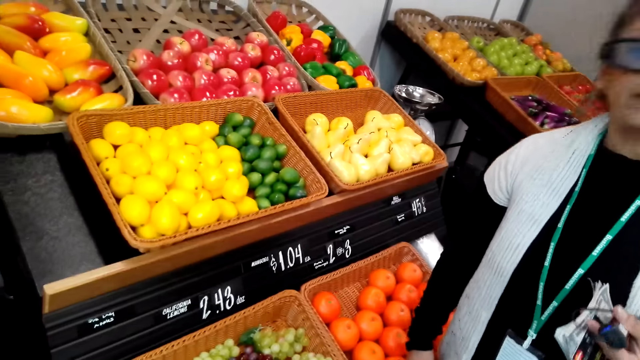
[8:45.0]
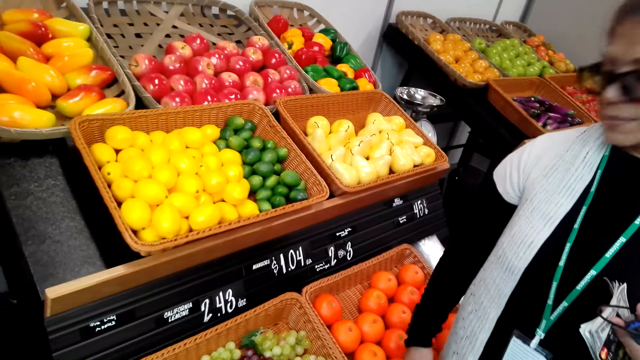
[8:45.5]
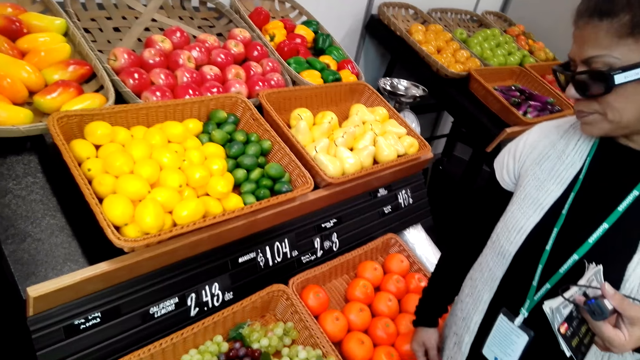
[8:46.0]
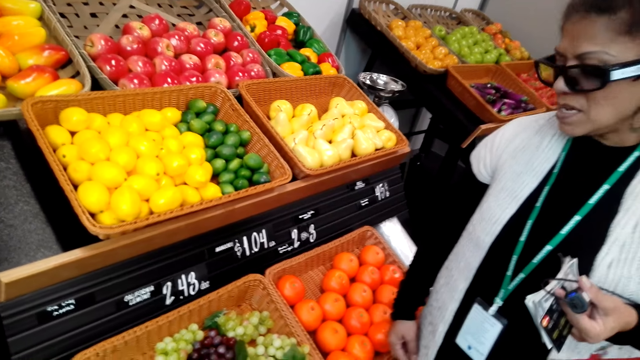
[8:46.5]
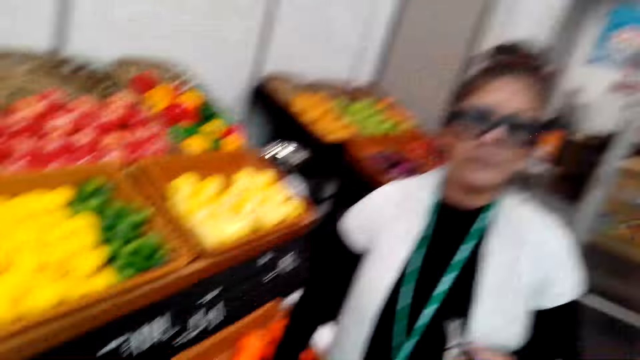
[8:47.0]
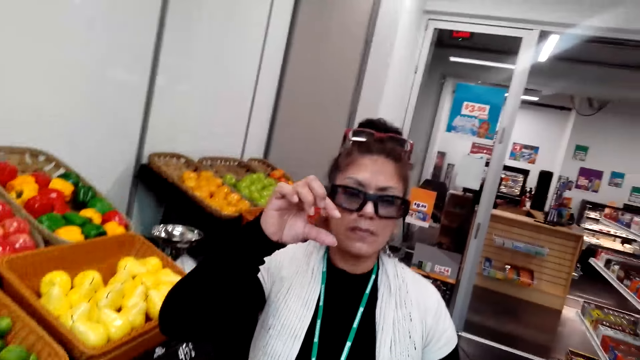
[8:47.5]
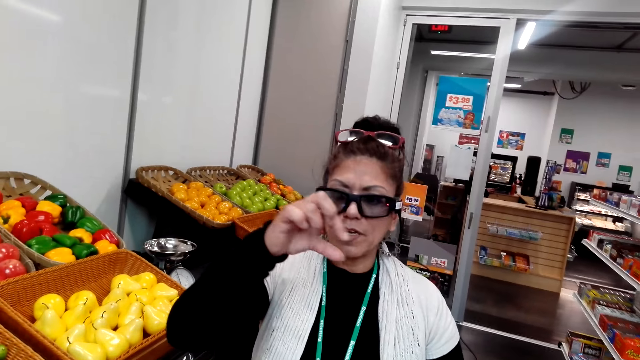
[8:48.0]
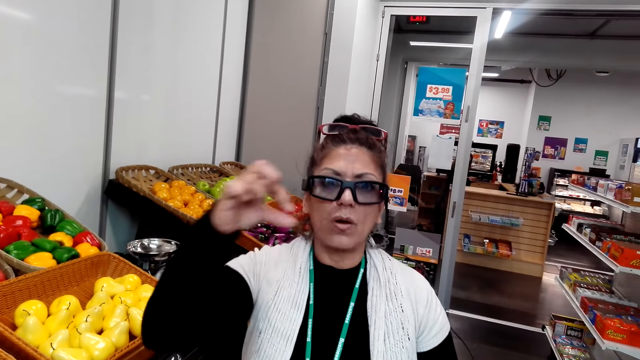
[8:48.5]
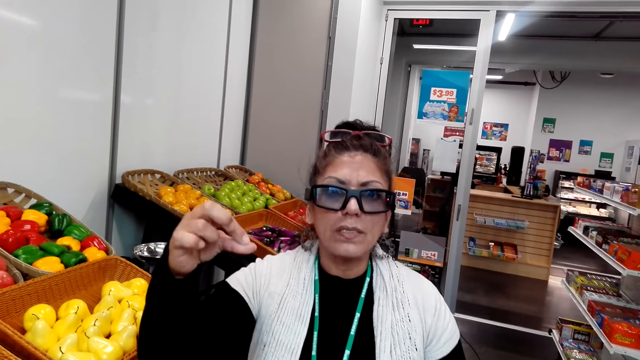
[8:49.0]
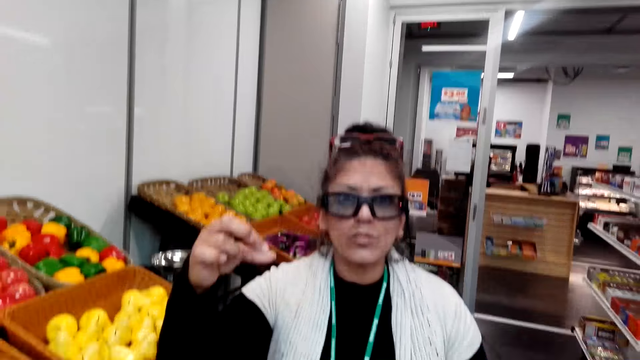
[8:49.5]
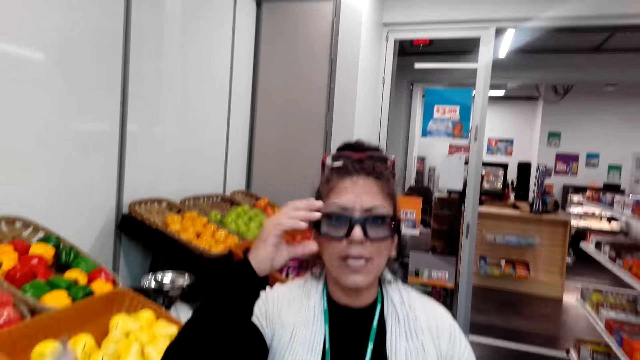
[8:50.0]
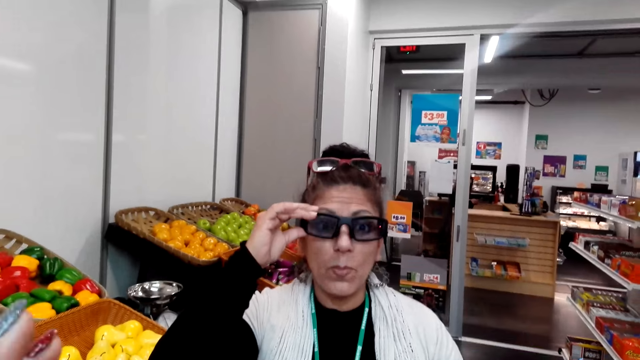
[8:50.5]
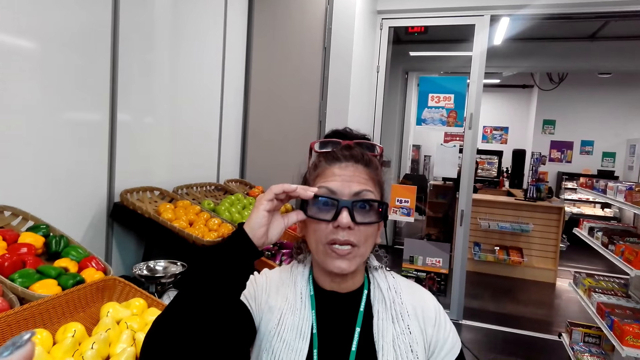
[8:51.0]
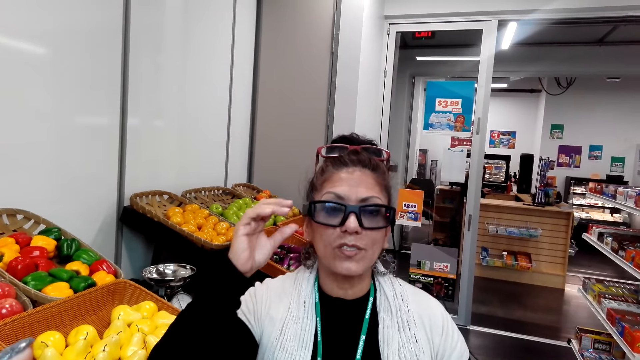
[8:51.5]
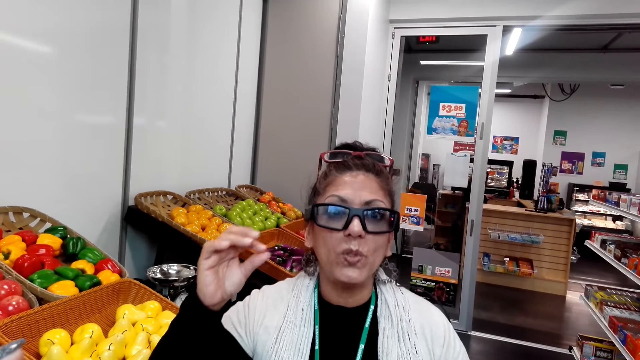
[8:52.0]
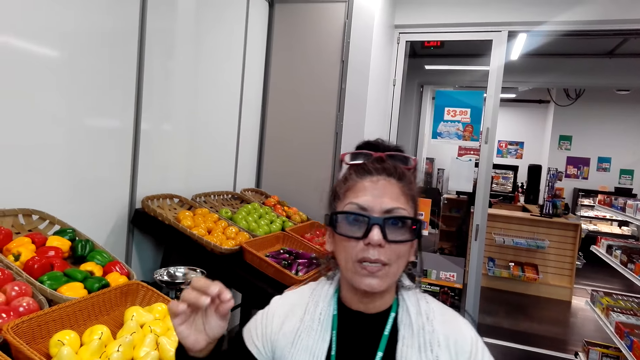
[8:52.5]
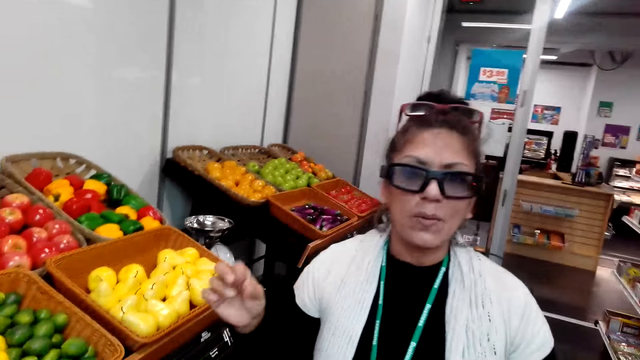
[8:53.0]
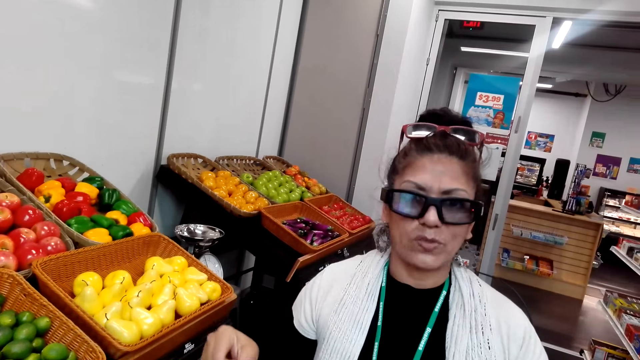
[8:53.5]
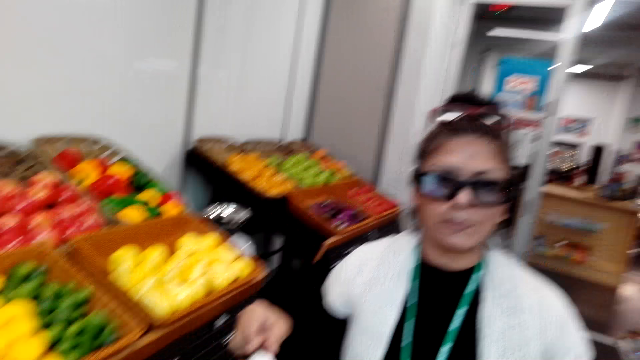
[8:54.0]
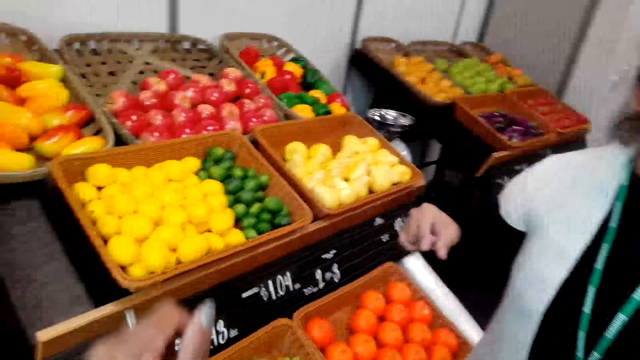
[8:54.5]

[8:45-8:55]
A lady talks to the camera wearer. The lady does hand movements. The lady adjusts her glasses. The lady converses with the camera wearer.

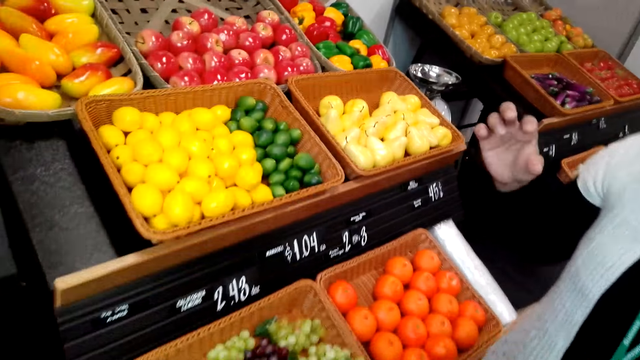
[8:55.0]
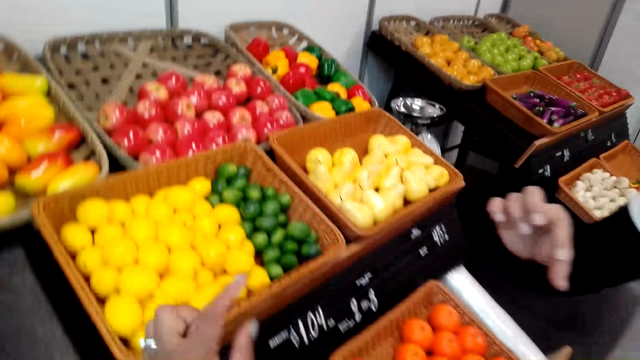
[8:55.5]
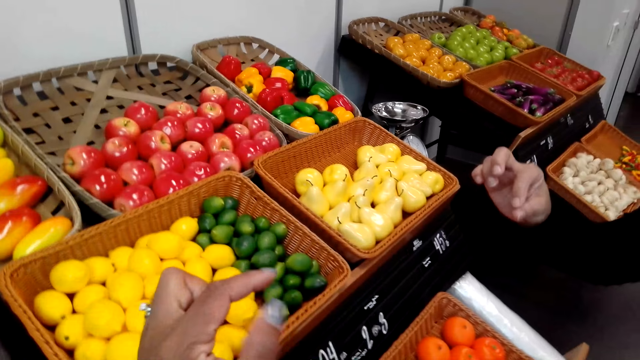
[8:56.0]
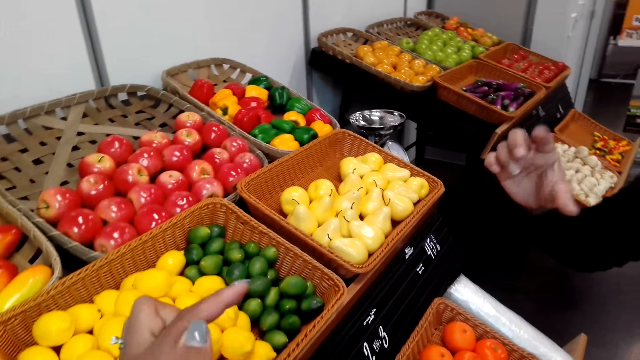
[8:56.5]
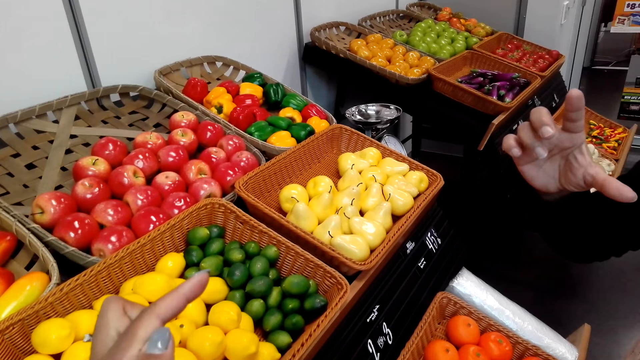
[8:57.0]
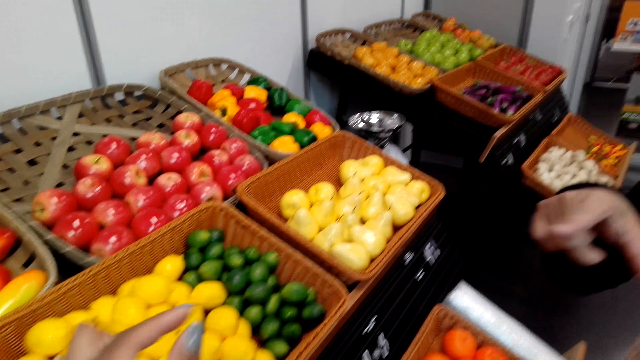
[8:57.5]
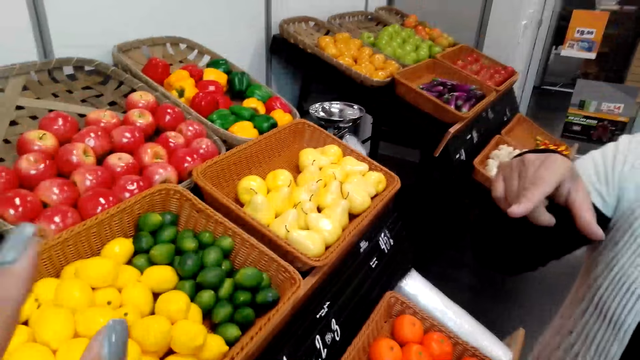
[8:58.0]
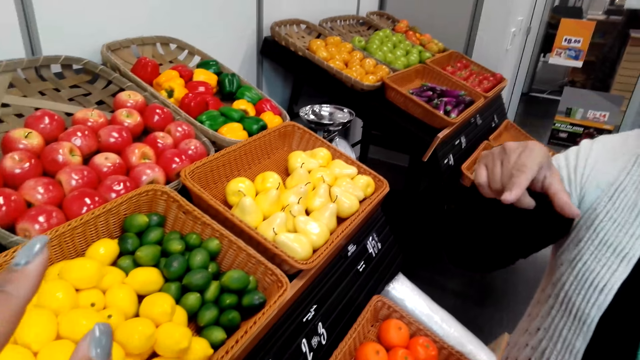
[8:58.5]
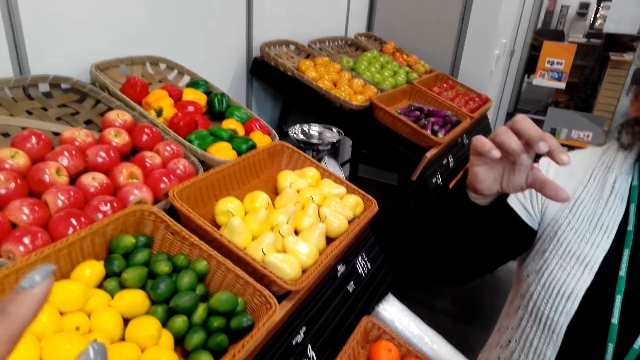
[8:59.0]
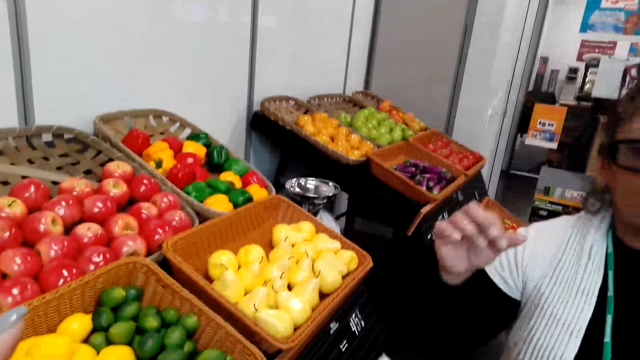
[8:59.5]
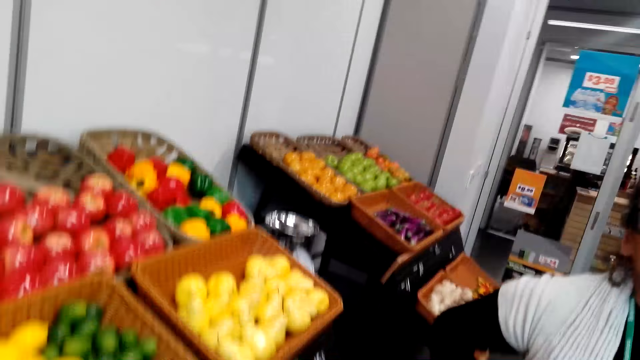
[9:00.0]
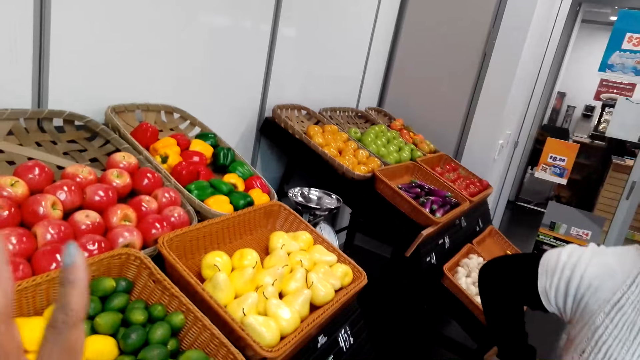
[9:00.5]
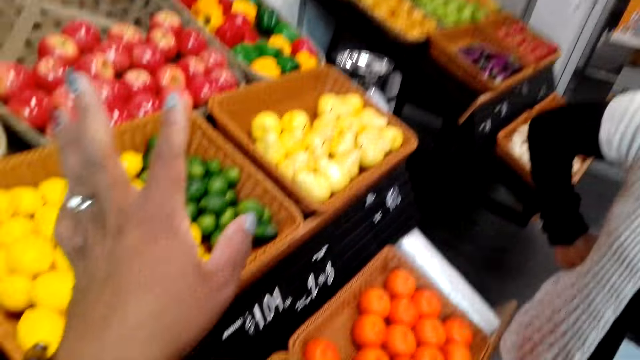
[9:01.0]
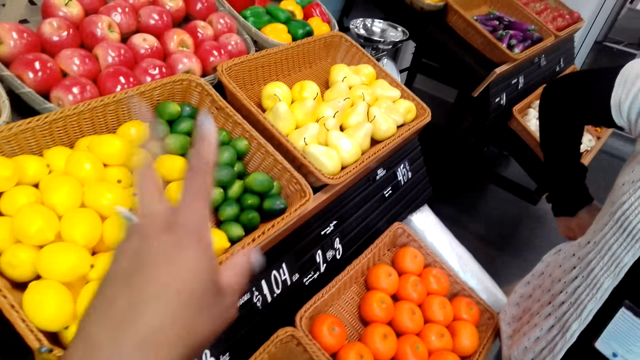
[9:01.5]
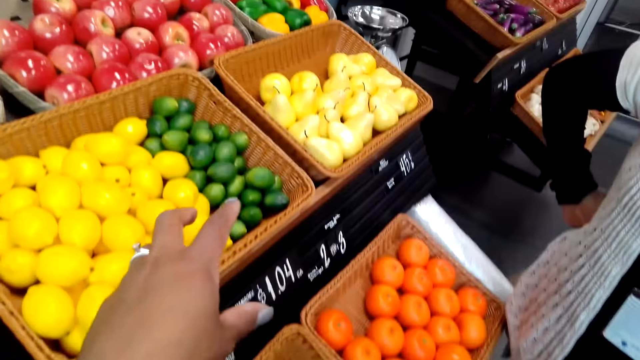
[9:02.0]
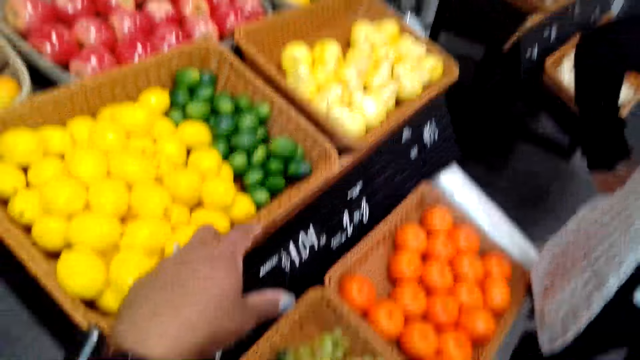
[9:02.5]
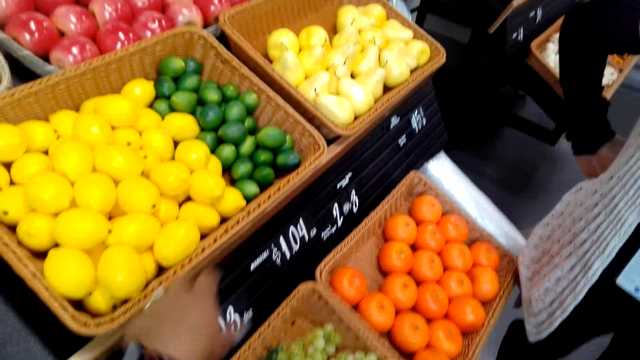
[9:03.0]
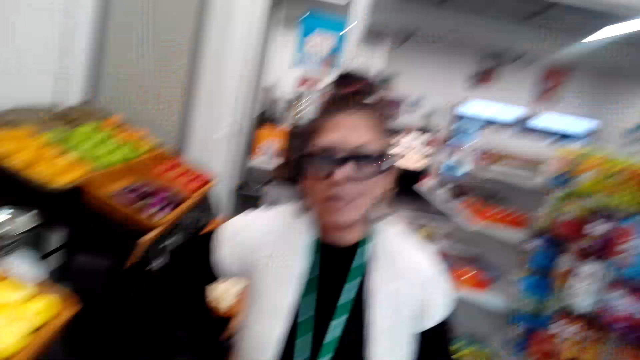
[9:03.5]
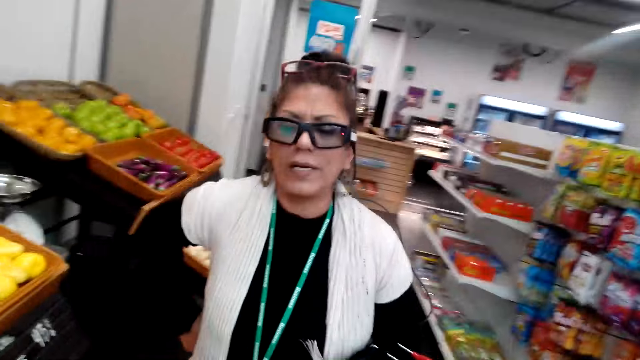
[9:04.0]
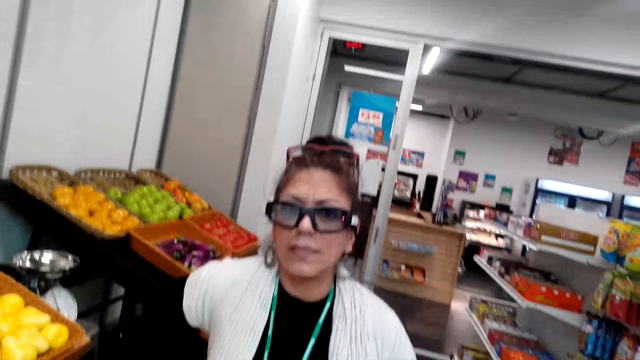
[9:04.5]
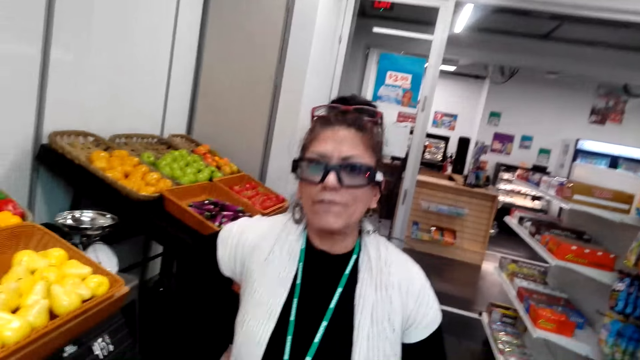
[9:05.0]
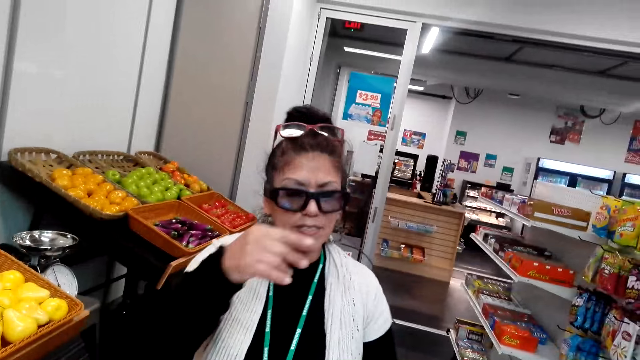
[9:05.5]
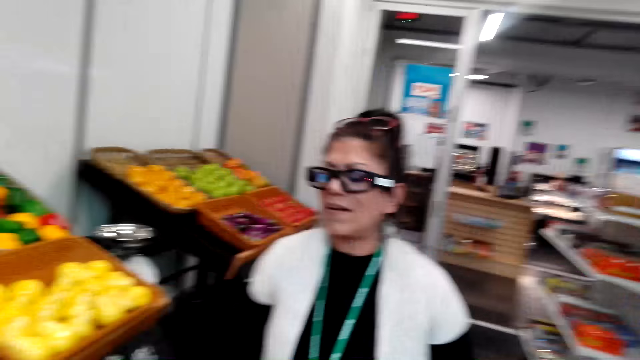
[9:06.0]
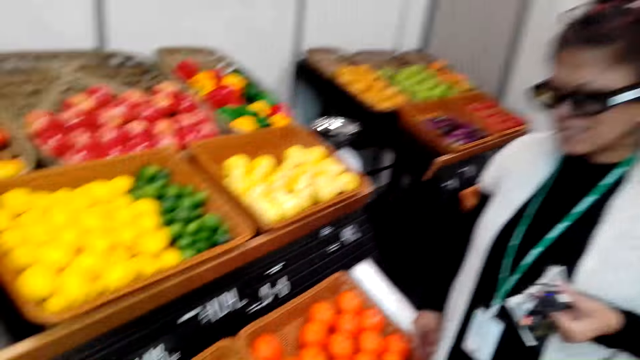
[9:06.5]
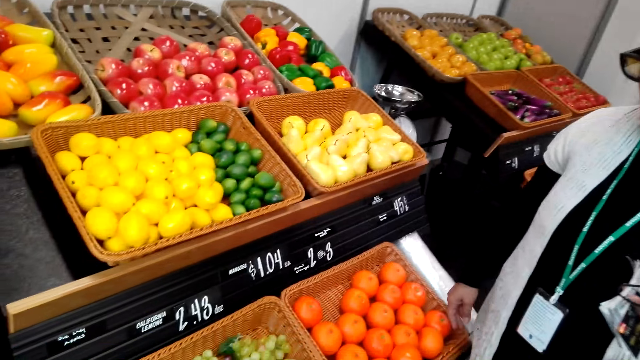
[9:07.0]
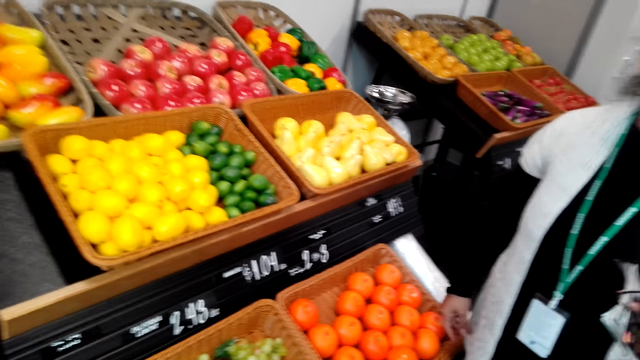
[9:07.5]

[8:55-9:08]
The camera wearer talks to a lady. They do hand movements. They converse with the lady. The lady talks to the camera wearer.
